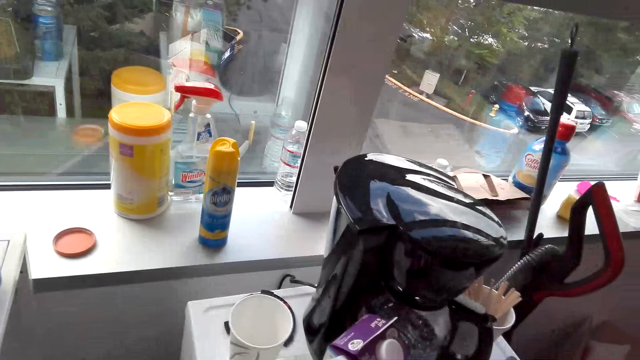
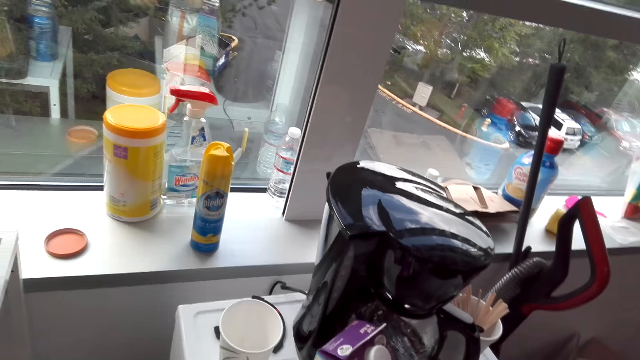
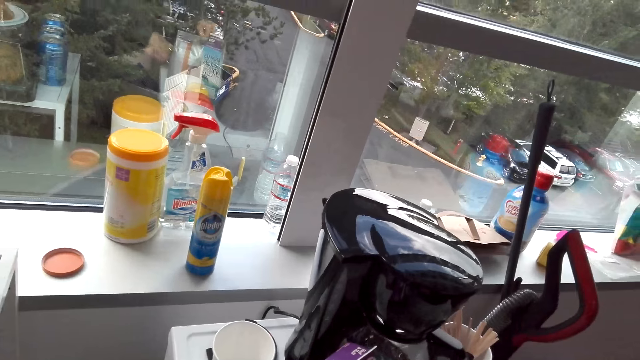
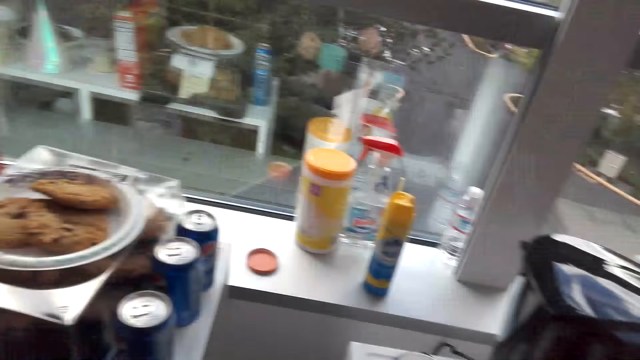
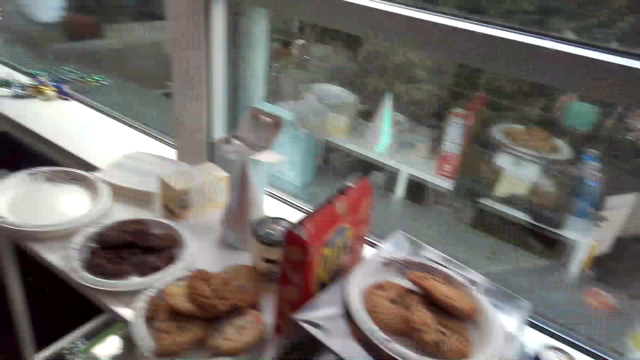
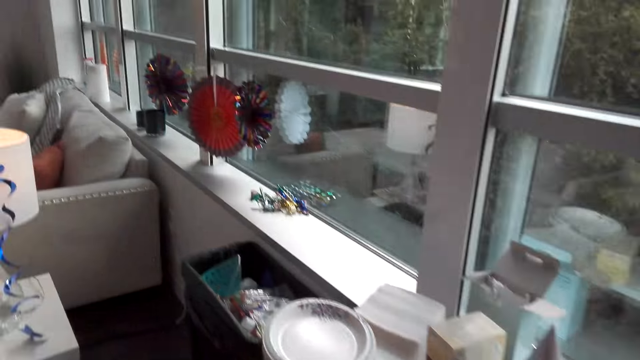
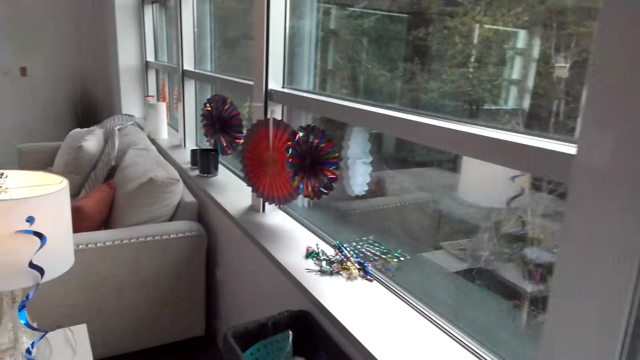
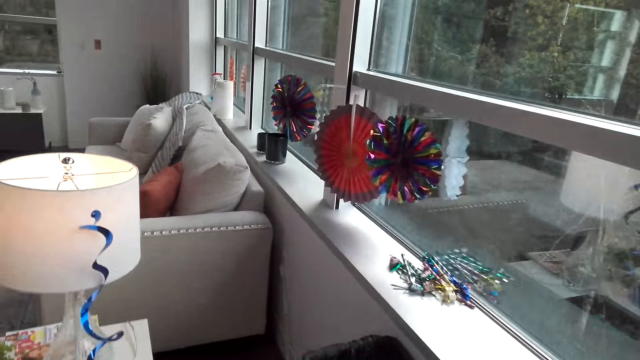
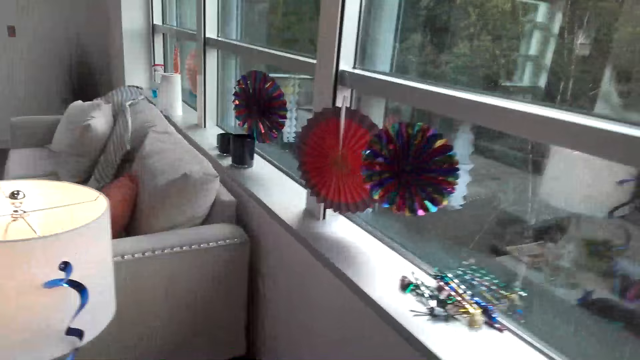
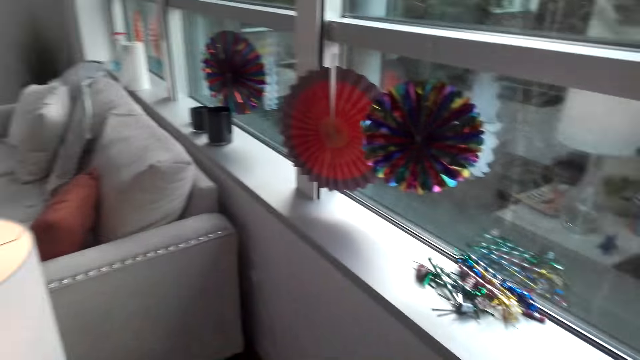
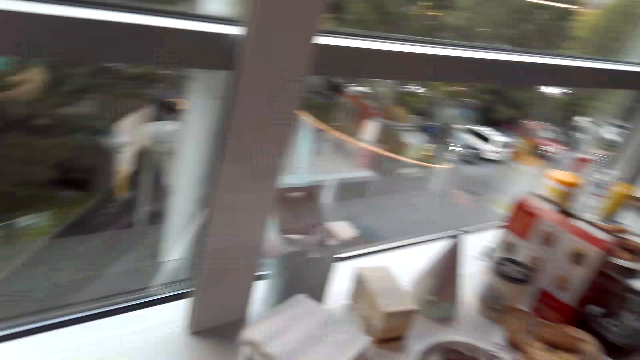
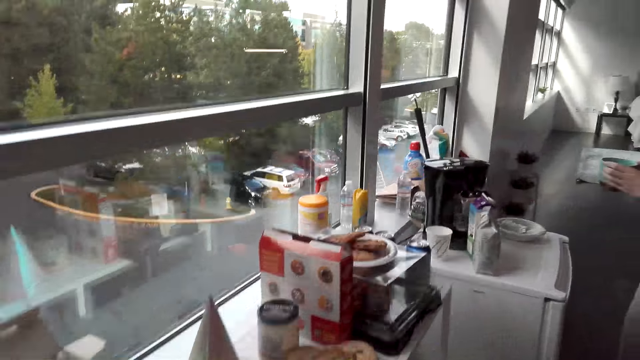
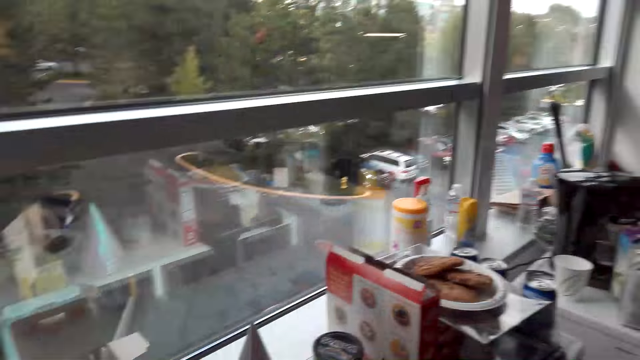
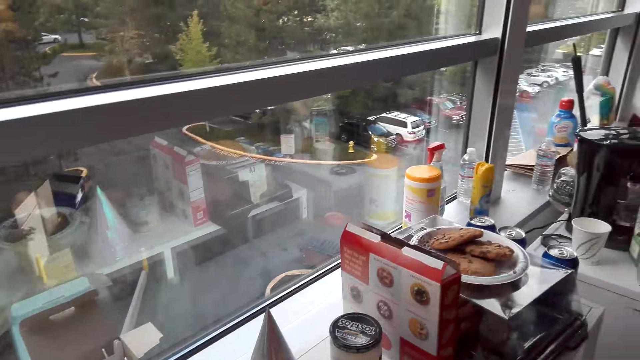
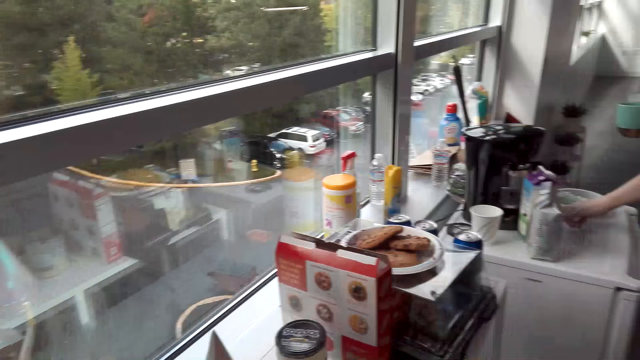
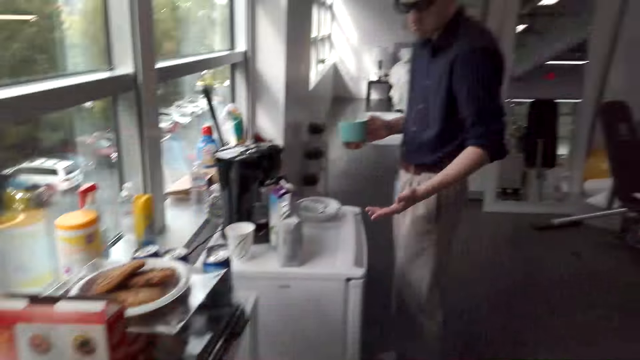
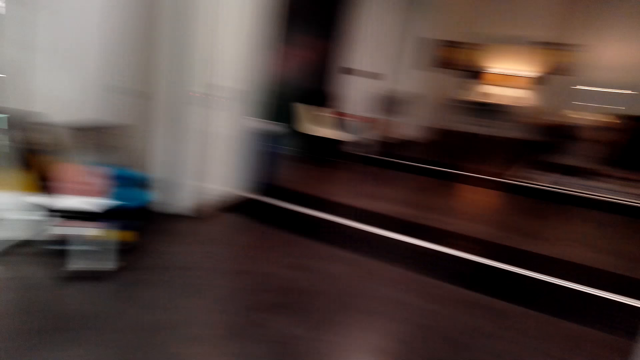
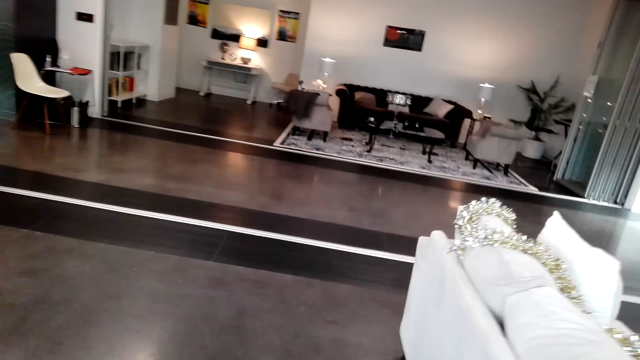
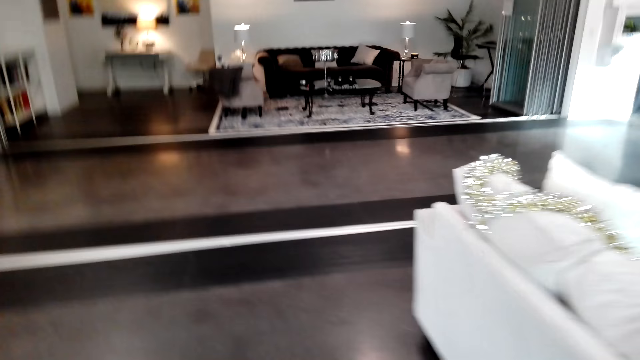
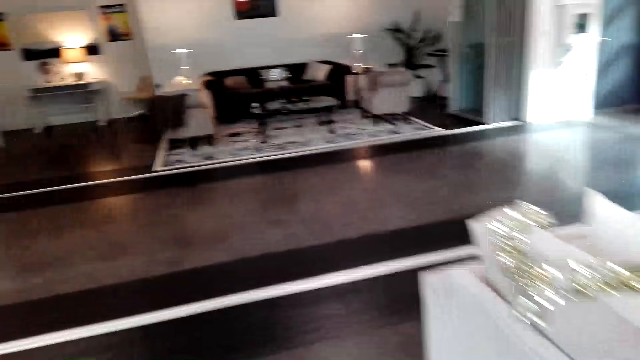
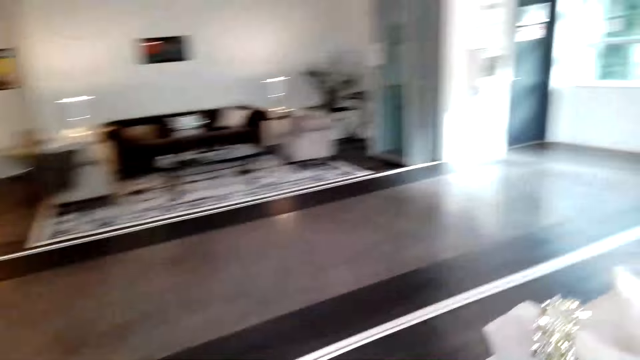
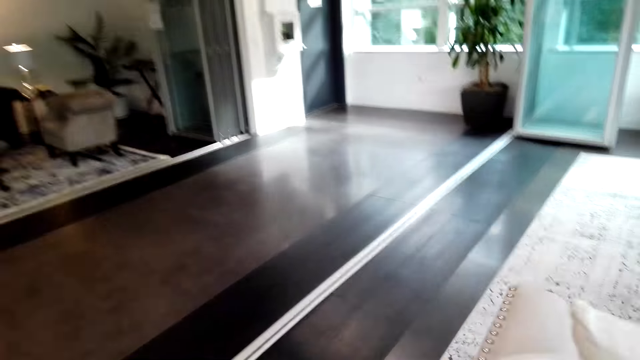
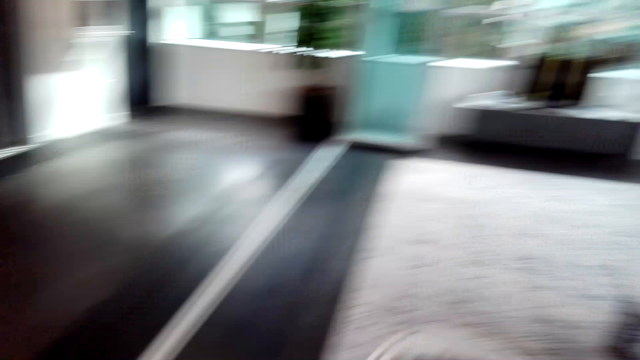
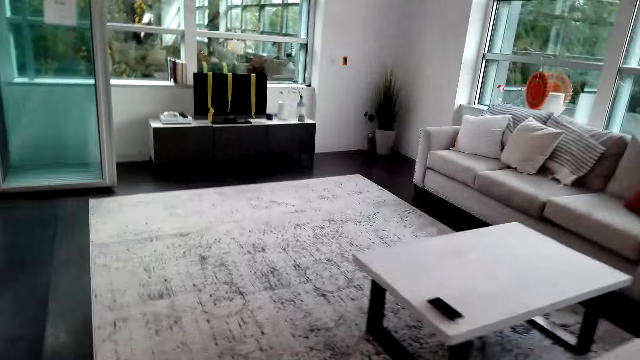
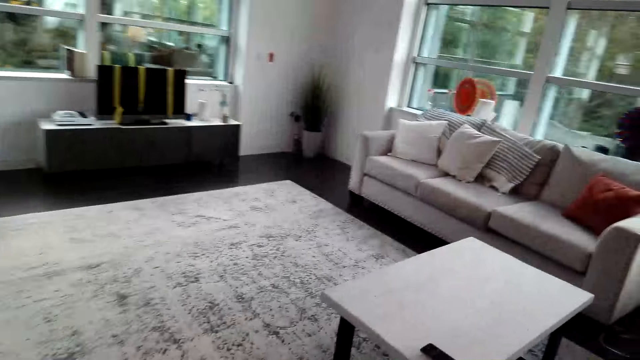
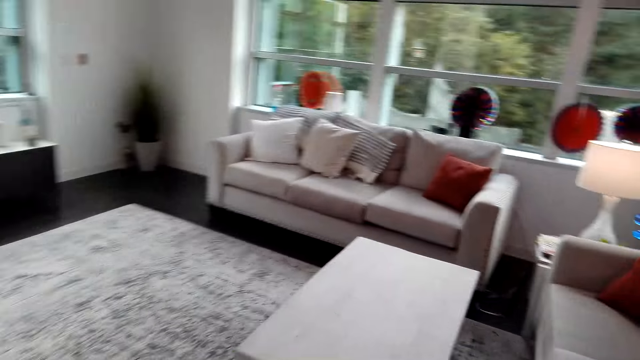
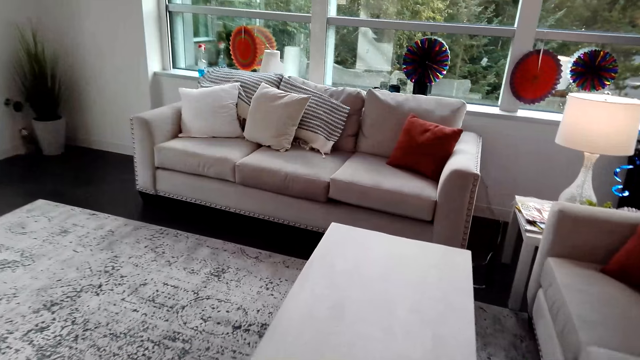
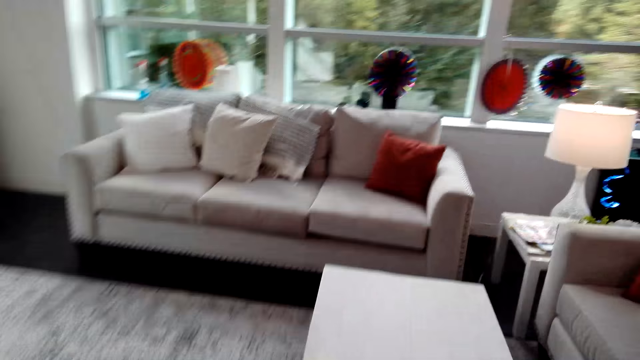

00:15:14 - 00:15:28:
The camera wearer walks in the room. They interact with a man. They look around. They converse with the man. They walk in the room.

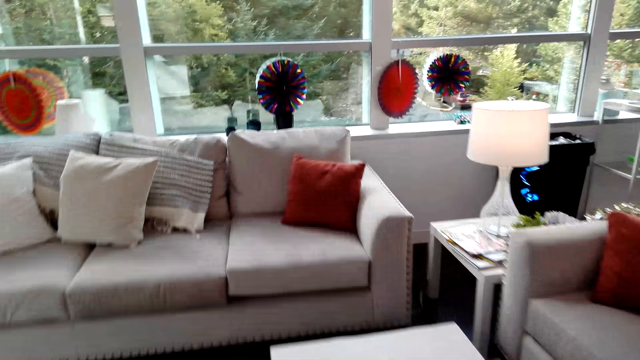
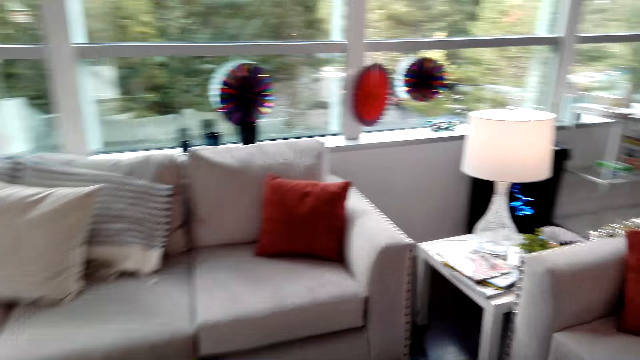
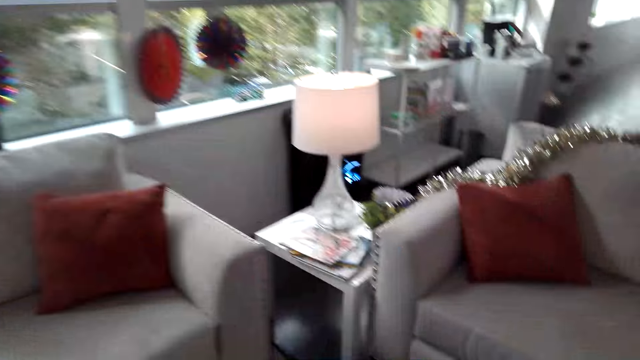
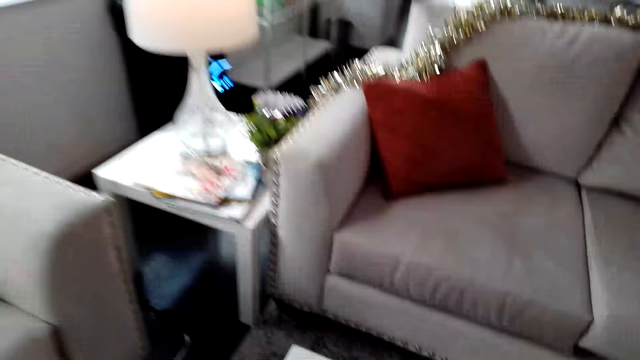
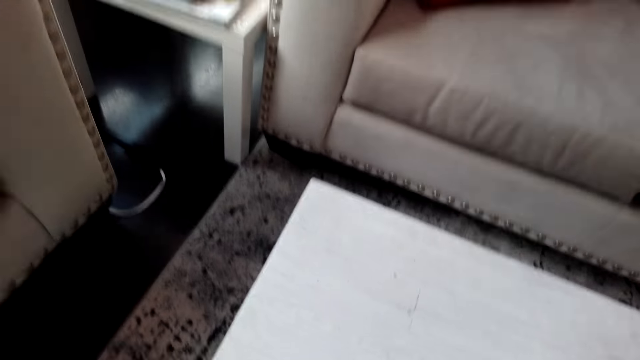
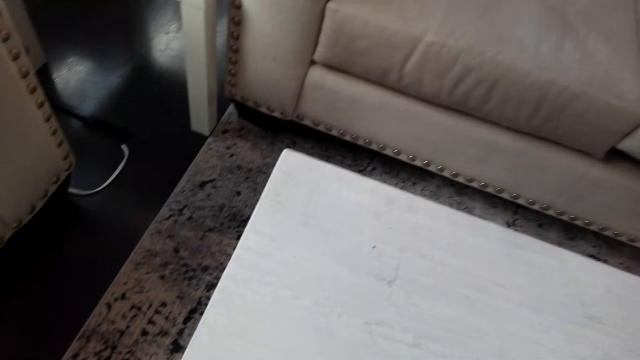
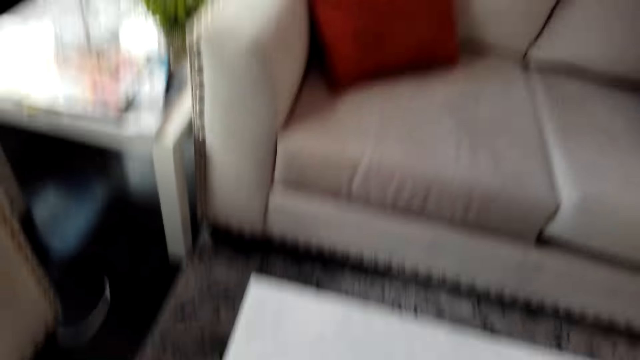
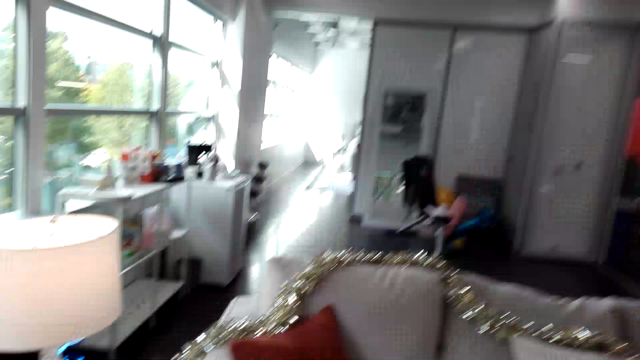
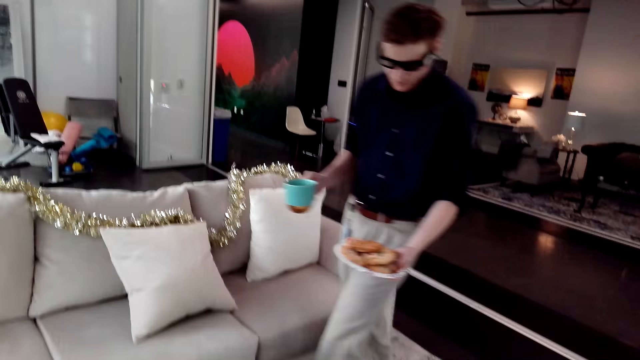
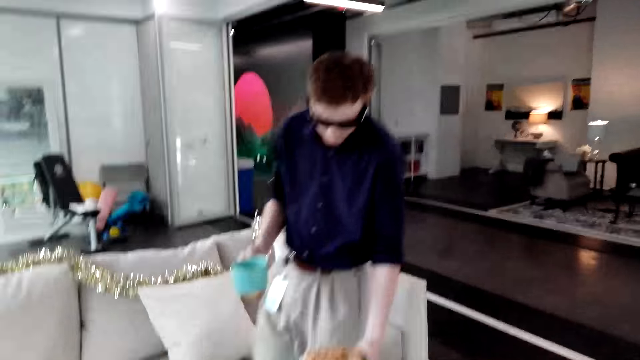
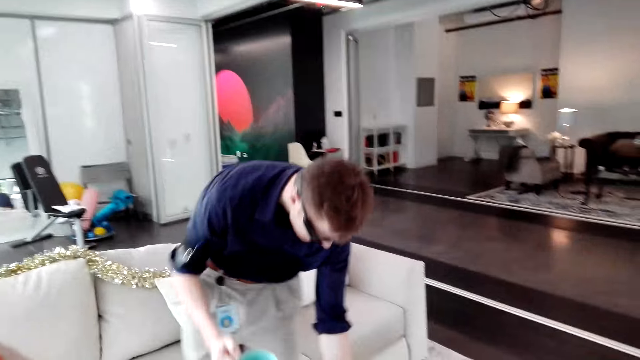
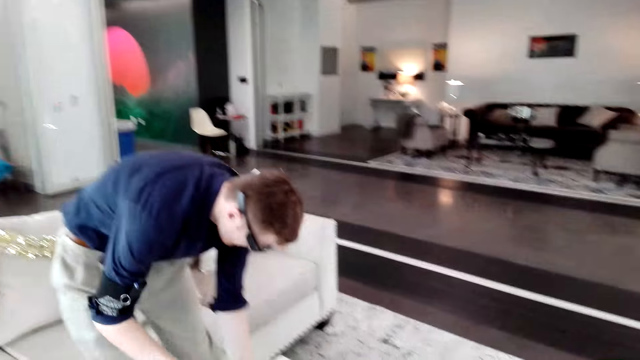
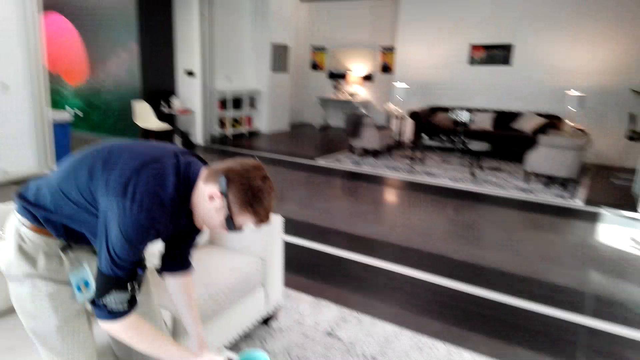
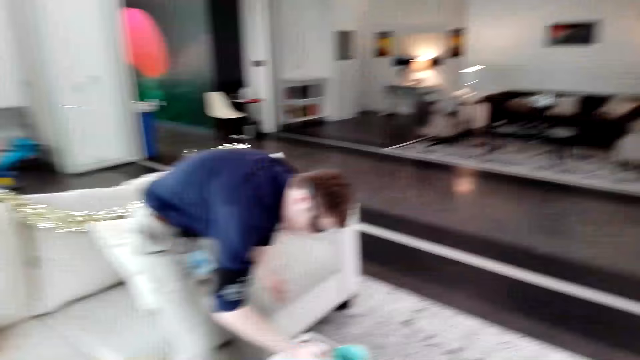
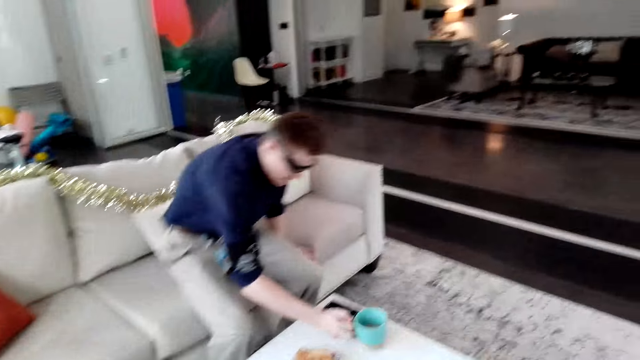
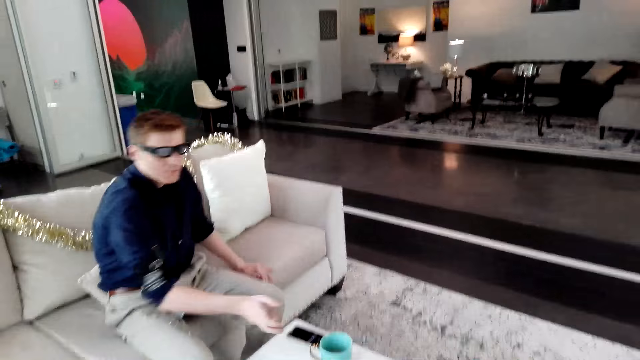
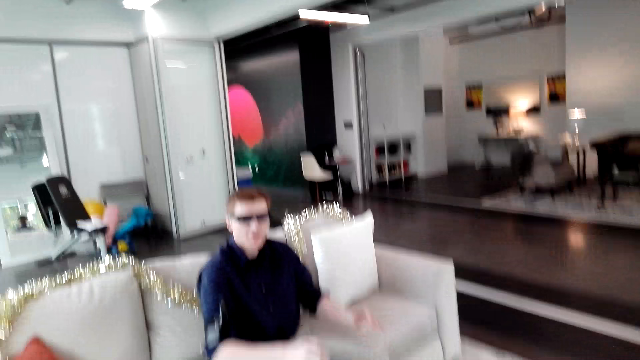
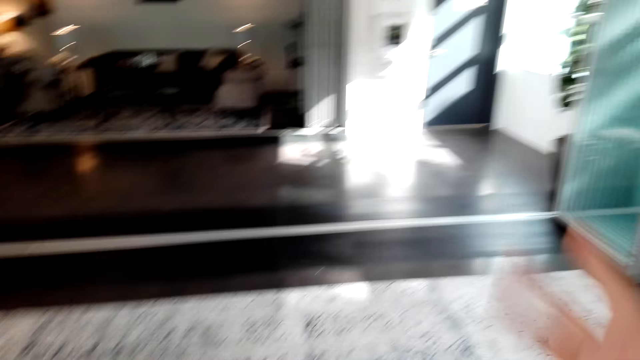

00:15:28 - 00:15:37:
The camera wearer looks in the room. A person interacts with the camera wearer. The person puts a plate and a cup on the table and sits on the couch.
